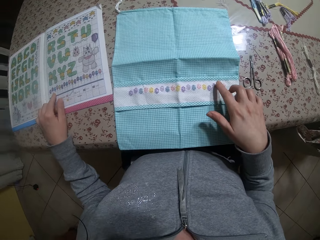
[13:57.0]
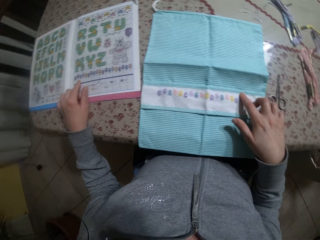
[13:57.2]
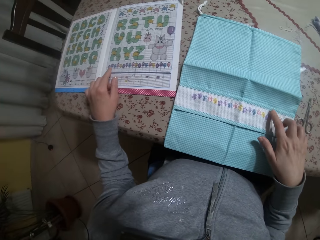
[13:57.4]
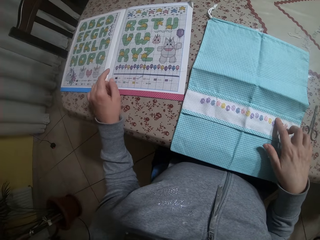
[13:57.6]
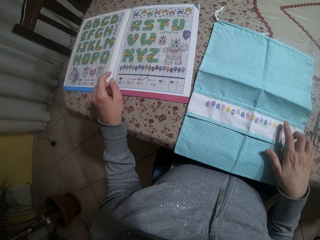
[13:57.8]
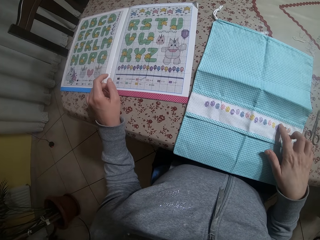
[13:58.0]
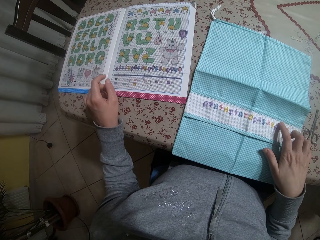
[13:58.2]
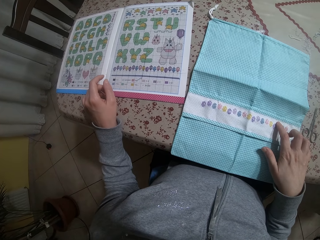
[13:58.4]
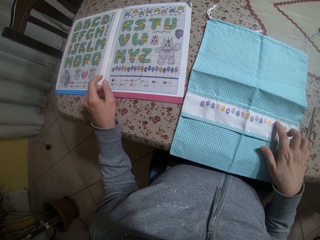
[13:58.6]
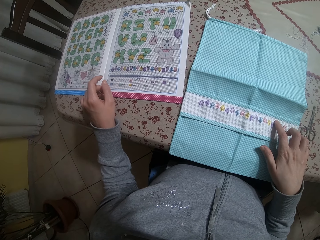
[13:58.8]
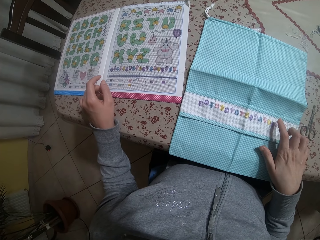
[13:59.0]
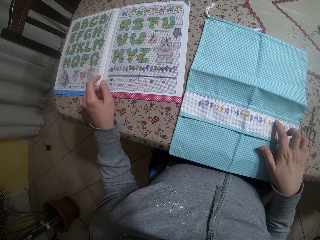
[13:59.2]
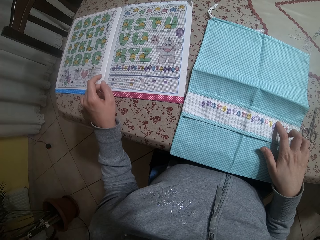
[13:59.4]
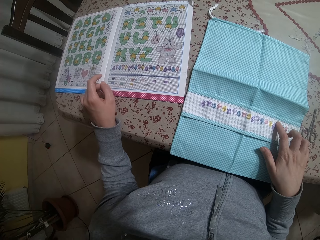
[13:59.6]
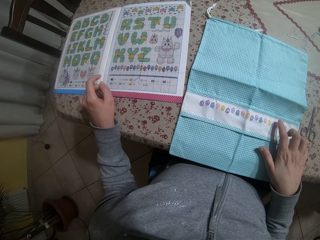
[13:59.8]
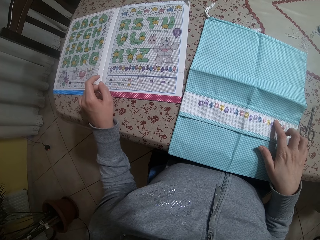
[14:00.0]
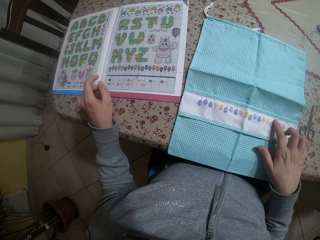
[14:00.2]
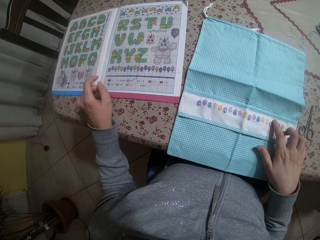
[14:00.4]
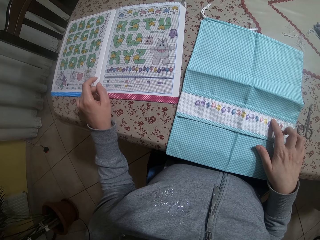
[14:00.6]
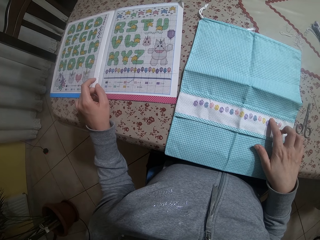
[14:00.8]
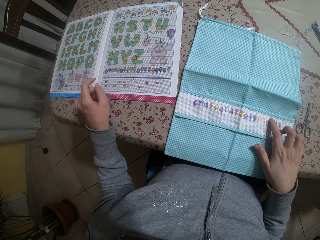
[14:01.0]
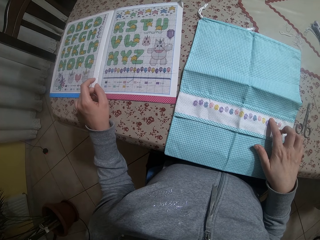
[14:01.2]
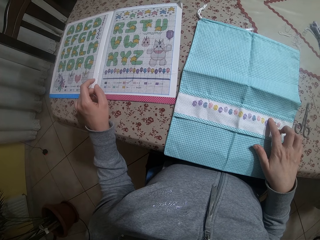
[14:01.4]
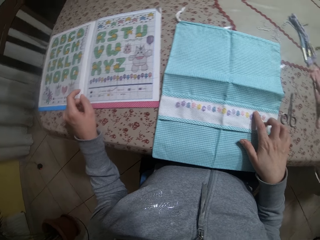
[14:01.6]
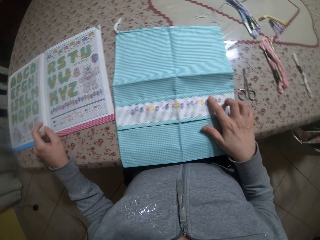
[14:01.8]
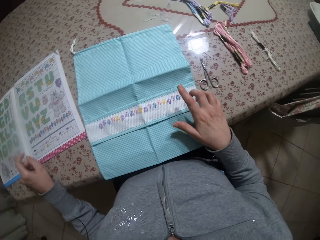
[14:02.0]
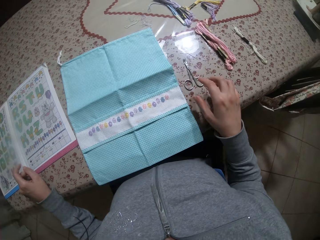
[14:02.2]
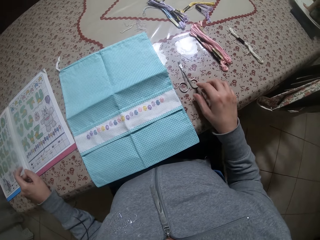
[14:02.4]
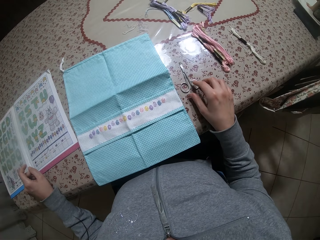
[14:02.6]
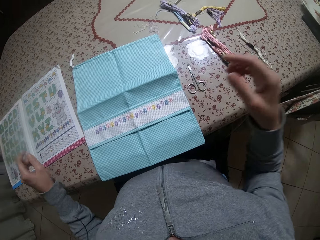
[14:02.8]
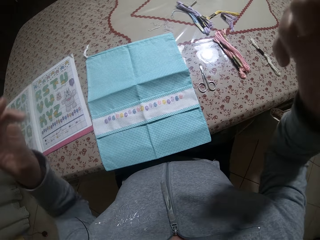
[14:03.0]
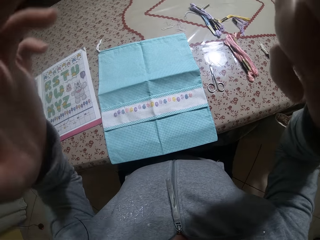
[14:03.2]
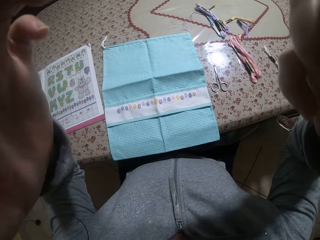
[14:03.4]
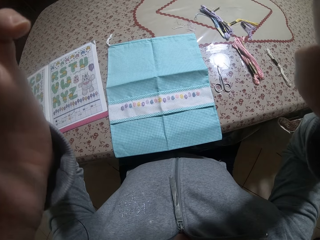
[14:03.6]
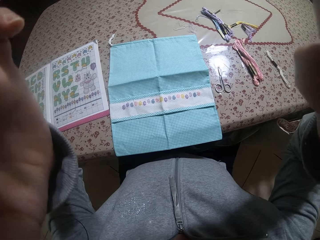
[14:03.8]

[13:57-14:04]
The camera wearer checks the design on the napkin with her right hand. She touches the scissors on the table with her right hand. She raises both hands towards the camera. She touches the camera on her head with both hands.
